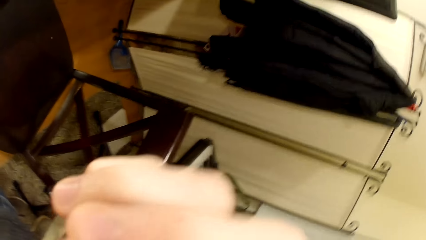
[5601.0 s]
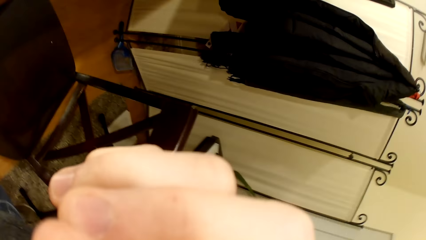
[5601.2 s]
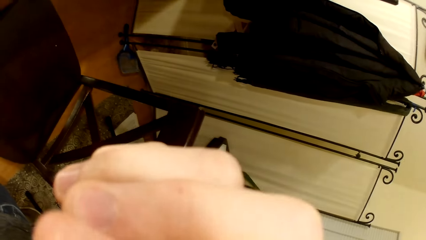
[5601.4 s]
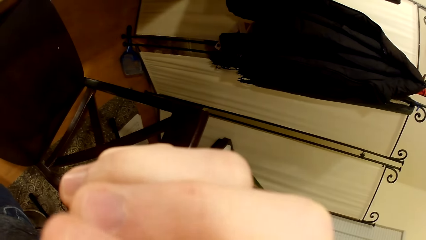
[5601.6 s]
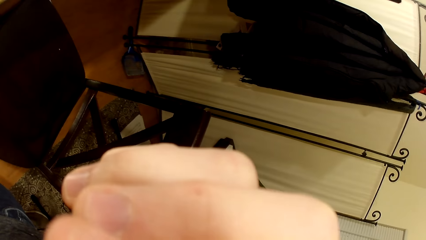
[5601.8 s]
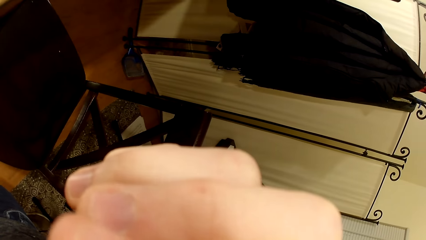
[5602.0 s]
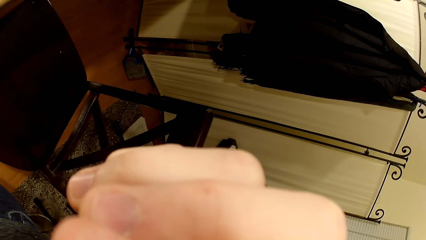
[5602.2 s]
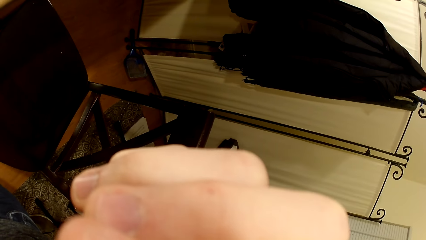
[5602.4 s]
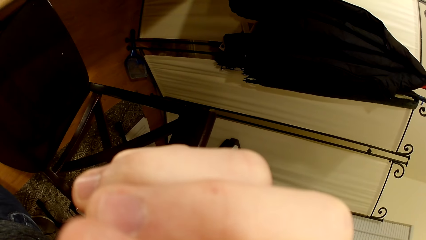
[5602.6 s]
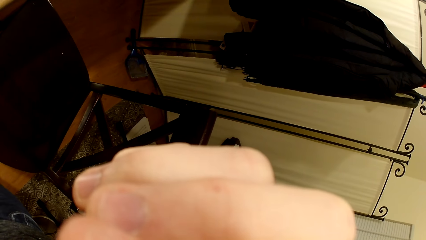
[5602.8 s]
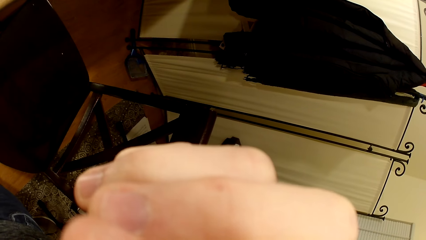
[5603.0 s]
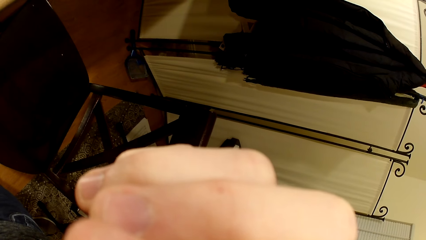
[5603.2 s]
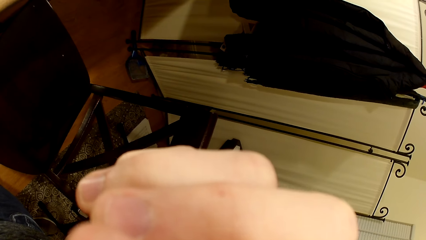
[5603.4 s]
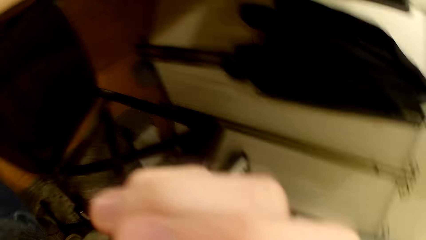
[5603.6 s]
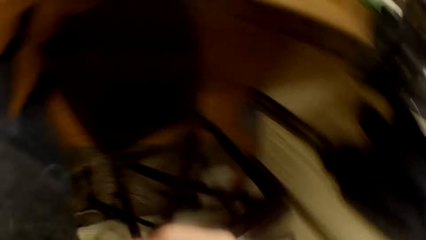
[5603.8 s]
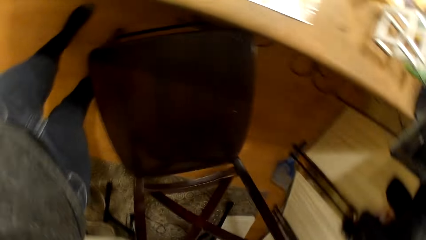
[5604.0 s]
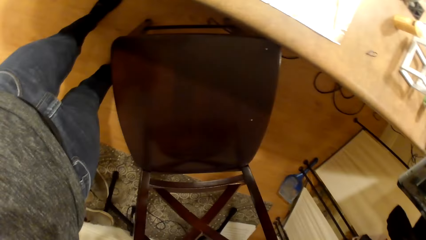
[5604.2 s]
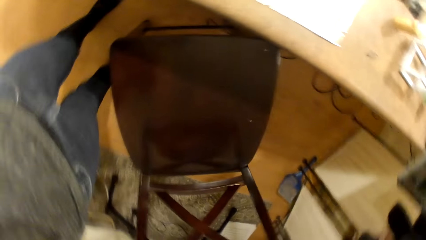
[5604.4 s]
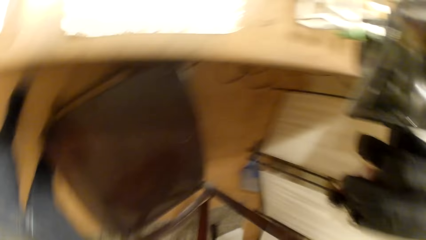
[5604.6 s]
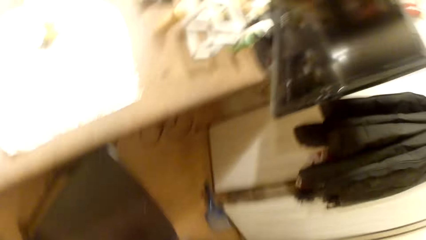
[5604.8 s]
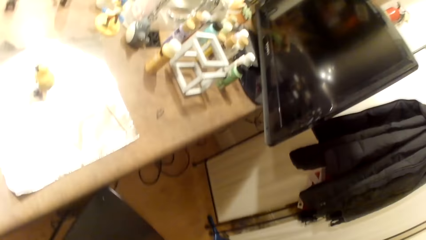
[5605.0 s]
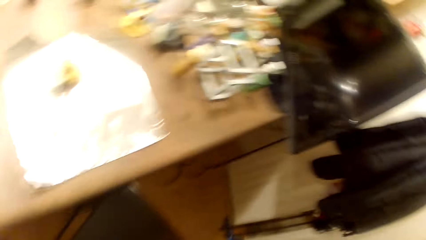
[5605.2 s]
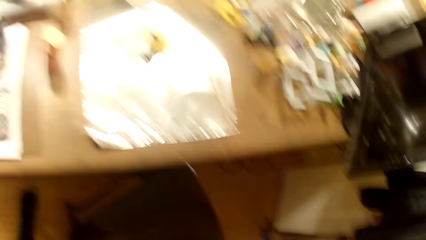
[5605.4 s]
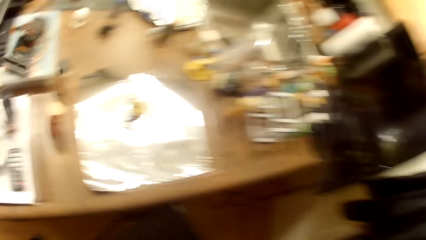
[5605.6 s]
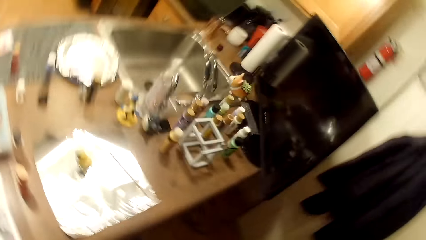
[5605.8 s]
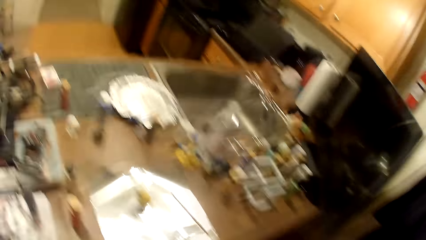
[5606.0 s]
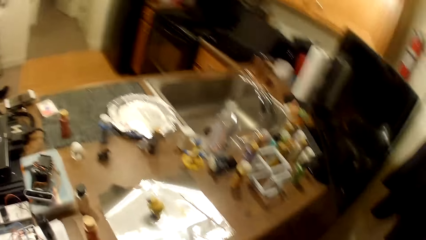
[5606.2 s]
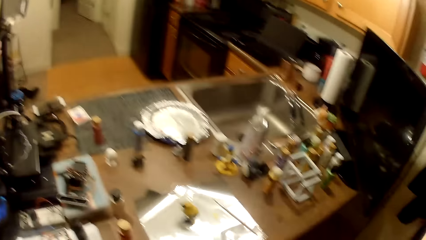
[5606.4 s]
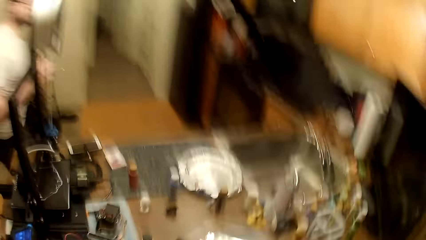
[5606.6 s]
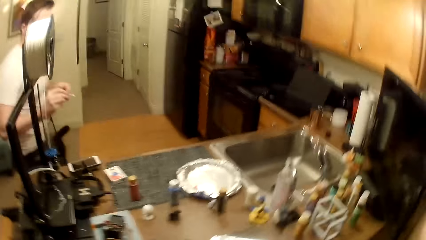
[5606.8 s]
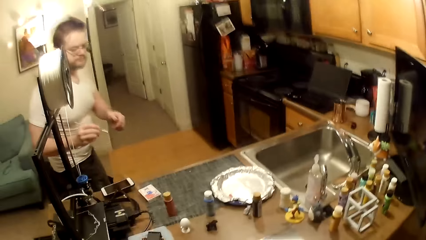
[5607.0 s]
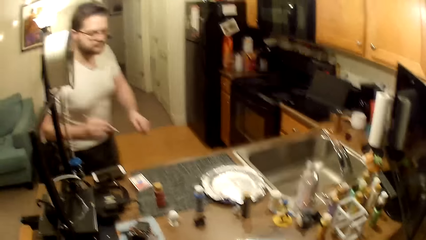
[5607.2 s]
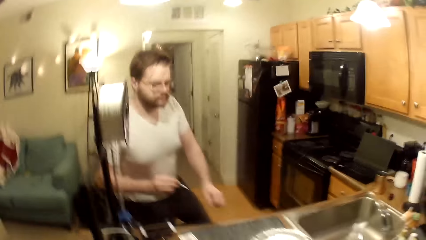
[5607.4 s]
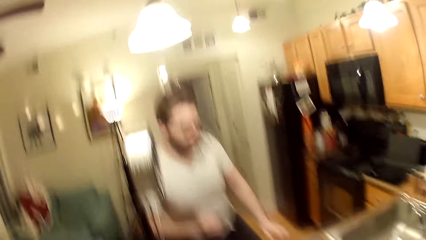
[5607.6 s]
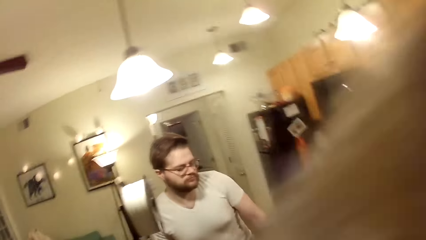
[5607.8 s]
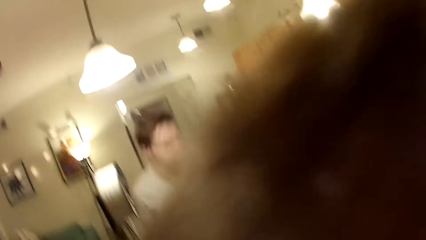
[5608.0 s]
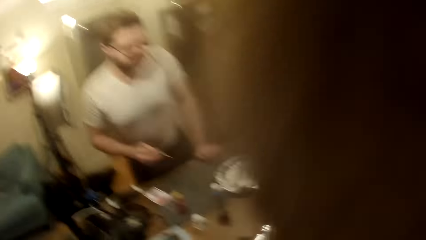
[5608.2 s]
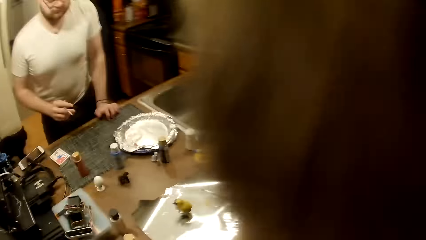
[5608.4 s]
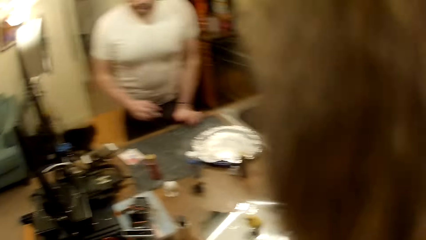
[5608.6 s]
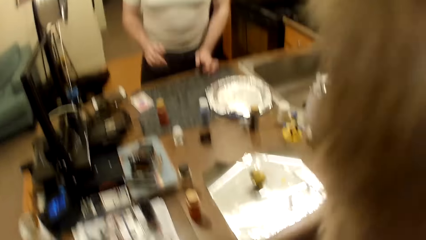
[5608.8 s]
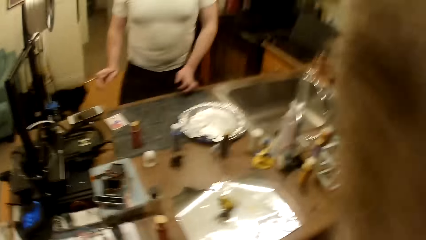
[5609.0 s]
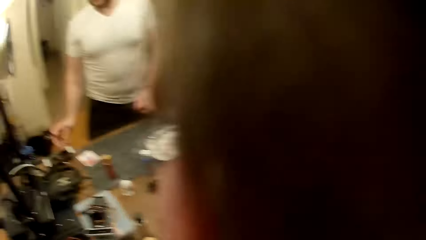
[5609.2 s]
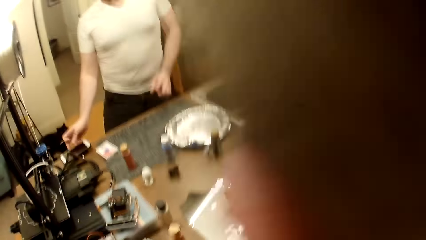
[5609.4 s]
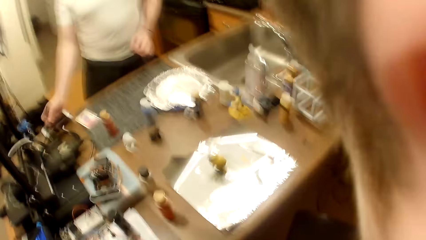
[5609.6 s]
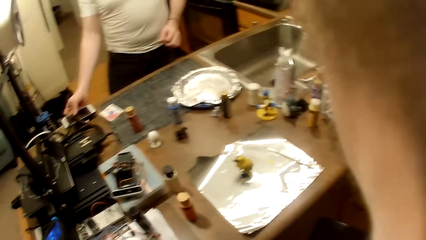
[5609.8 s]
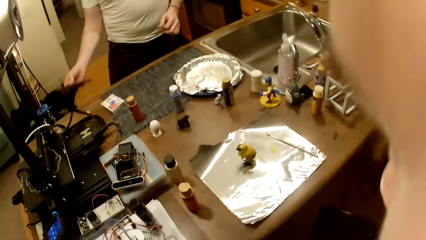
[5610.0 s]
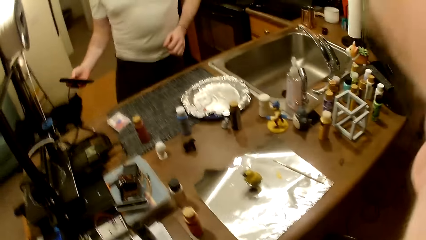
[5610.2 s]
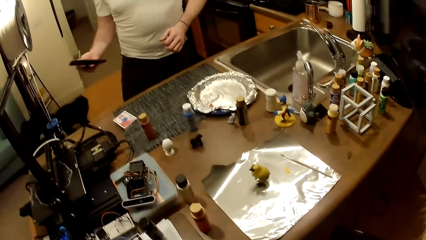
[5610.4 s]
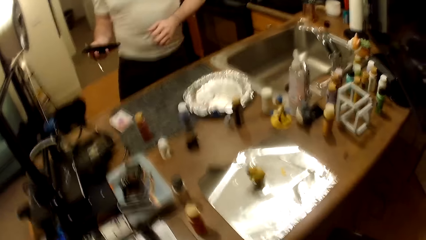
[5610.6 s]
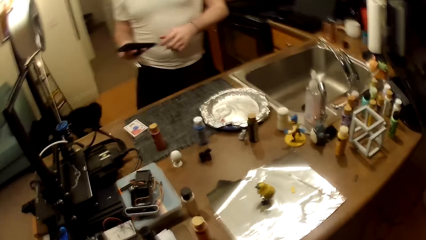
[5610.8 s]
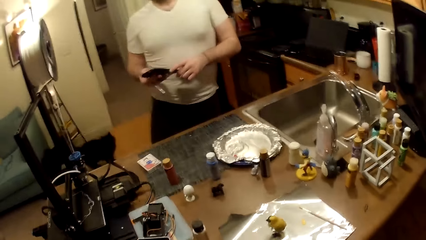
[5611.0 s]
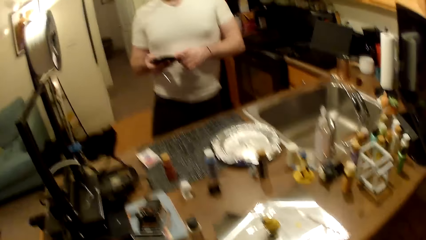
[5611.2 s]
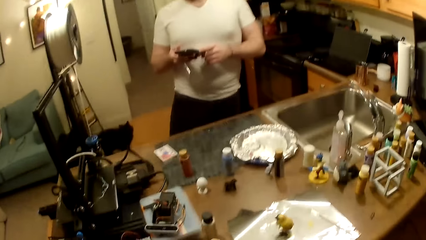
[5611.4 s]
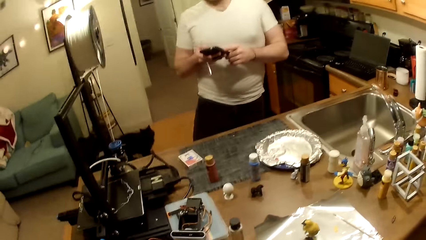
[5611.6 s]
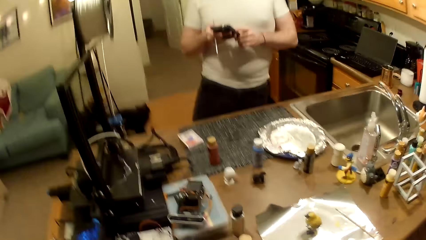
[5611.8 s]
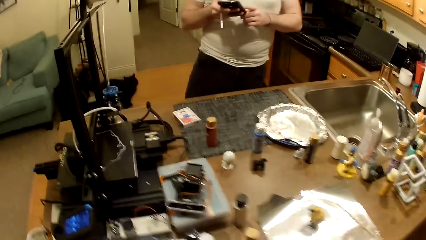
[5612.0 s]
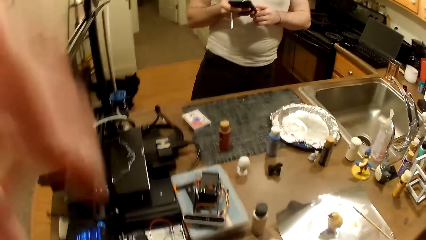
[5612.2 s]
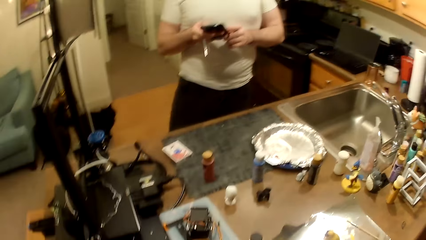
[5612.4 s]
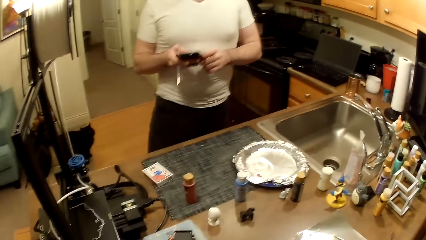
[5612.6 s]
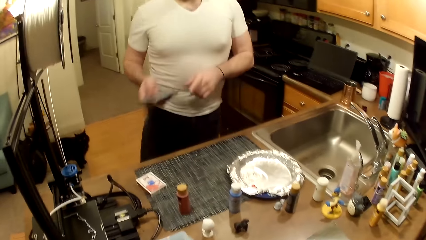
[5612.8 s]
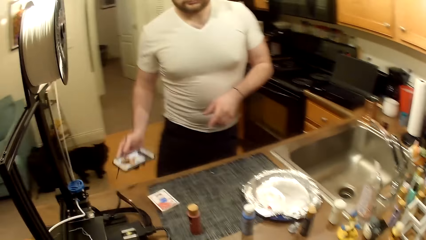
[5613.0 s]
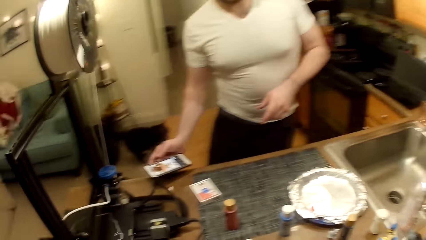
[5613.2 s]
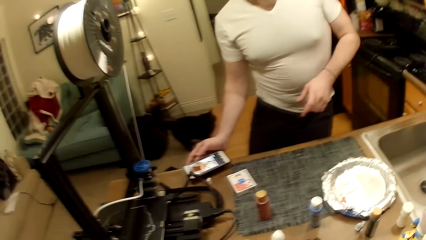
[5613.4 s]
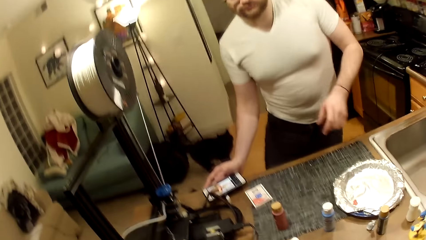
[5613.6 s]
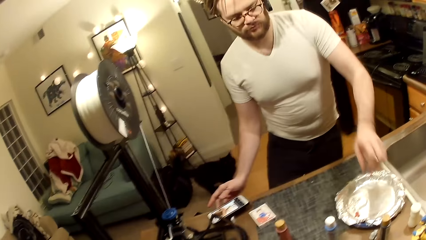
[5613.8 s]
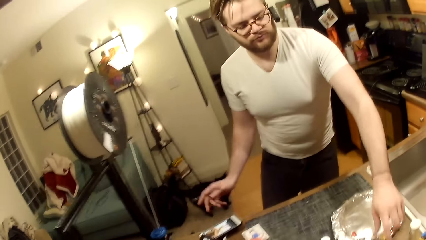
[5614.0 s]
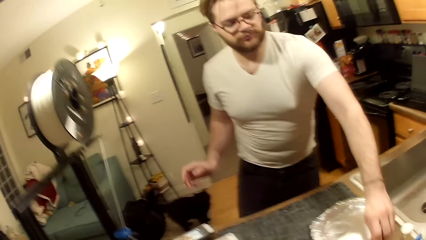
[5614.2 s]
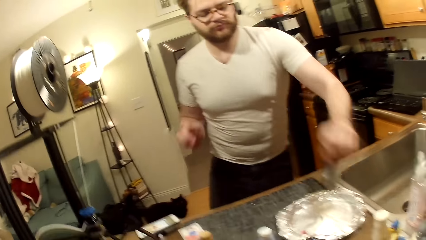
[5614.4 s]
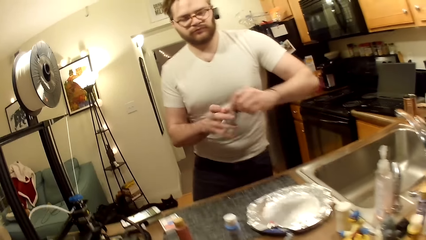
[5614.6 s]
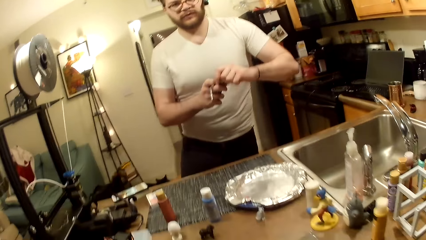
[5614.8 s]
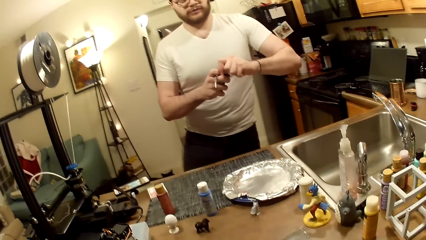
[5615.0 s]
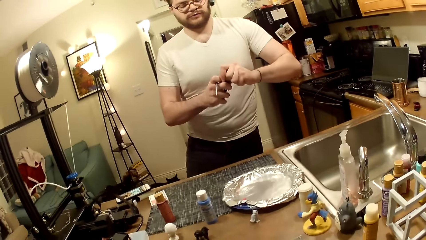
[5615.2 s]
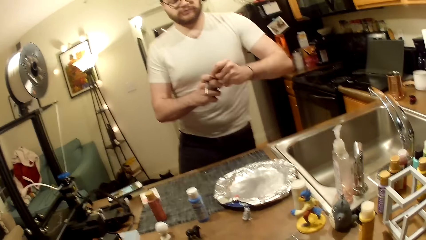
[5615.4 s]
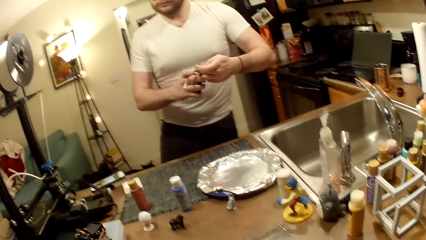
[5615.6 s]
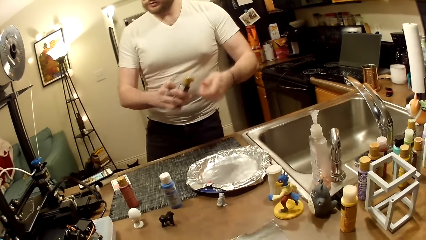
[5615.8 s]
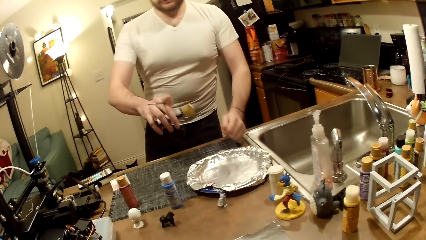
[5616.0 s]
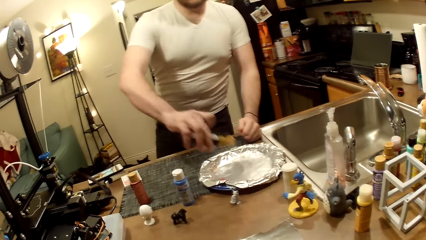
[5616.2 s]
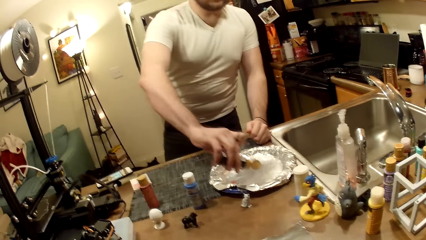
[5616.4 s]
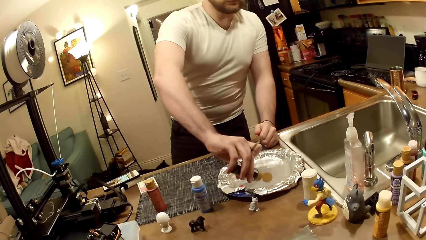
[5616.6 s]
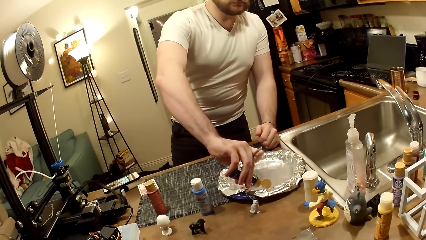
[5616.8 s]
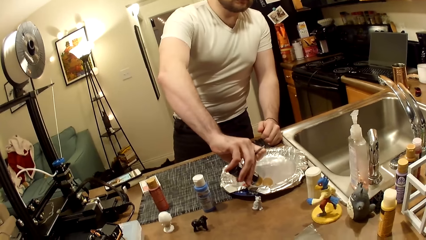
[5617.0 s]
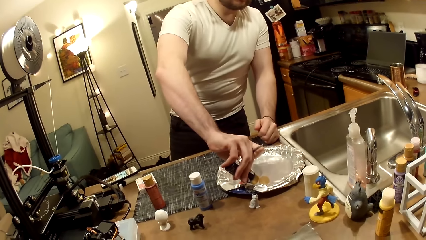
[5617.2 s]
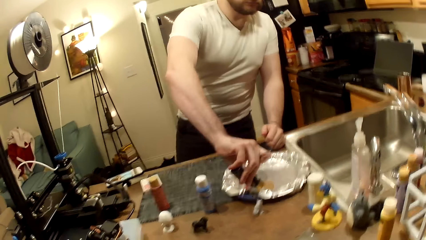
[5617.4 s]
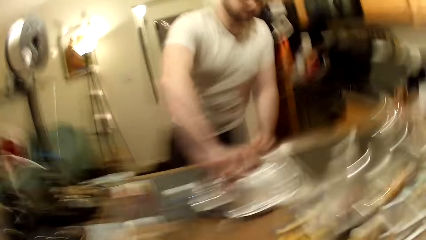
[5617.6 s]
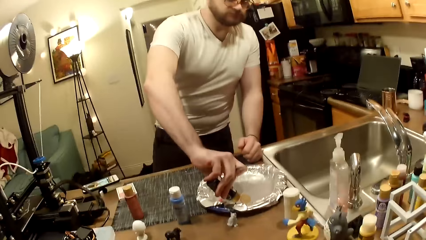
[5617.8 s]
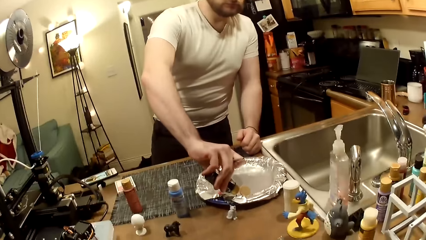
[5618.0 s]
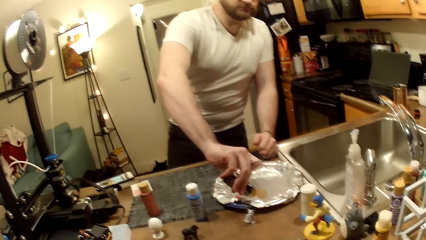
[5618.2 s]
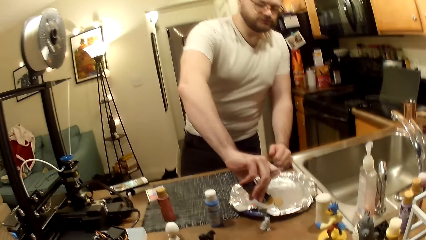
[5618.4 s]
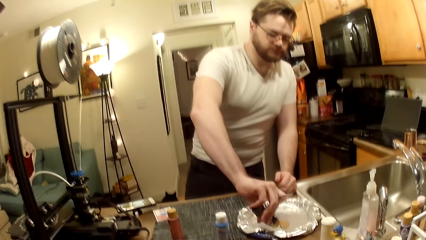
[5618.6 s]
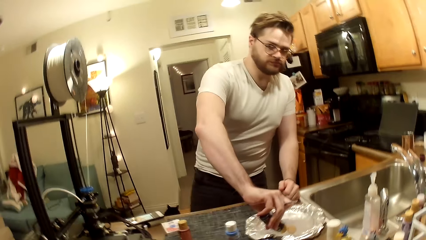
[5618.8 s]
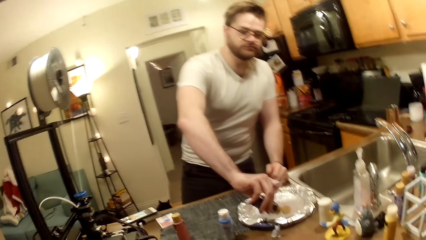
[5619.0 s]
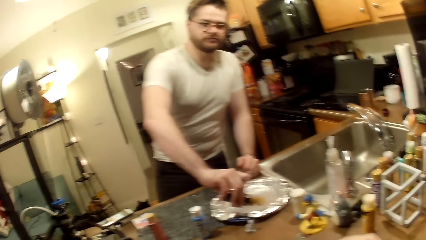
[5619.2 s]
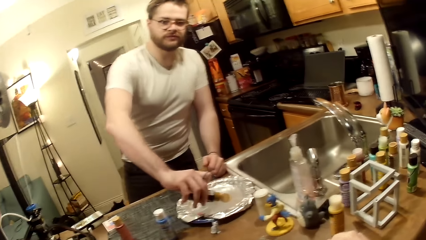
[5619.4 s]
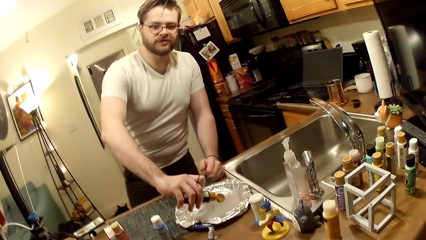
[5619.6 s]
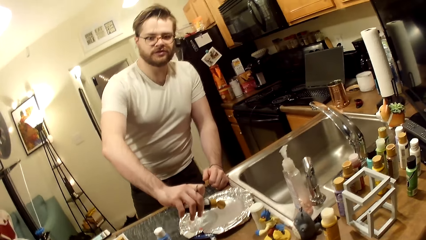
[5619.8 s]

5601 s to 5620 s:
The man holds a paint brush in his right hand. The camera wearer looks at the man. The man rests his left hand on the edge of the work table. The man picks up the phone with his right hand. The man holds the phone with both hands. The man stares at the phone. The man operates the phone with his right hand. The man drops the phone on the work table with his right hand. The man picks up a paint bottle on the work table with his left hand. The man holds the paint bottle in place with his right hand. The man opens the lid of the paint bottle with his left hand. The man rests his left hand on the work table. The man pours the paint on the aluminum-foil tray with his right hand.
